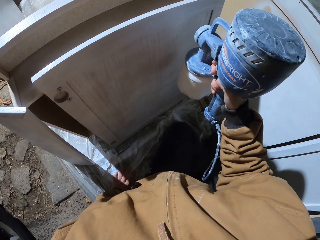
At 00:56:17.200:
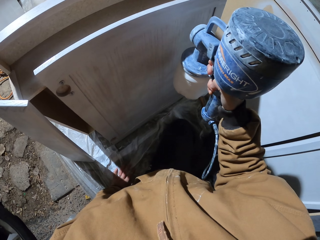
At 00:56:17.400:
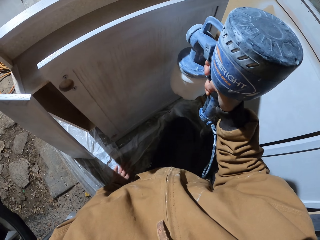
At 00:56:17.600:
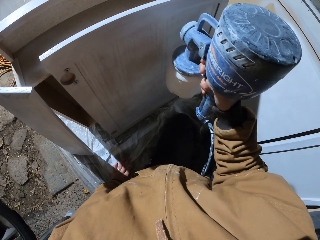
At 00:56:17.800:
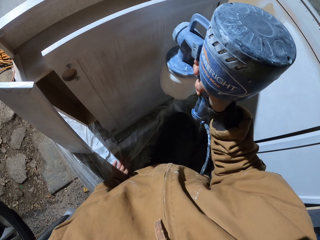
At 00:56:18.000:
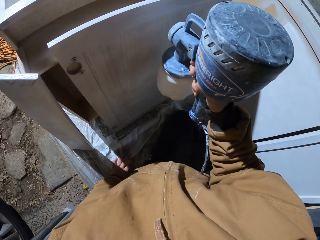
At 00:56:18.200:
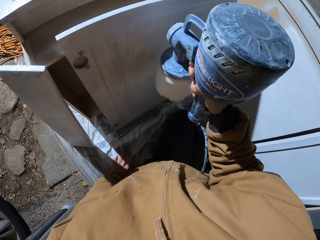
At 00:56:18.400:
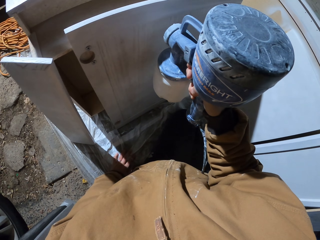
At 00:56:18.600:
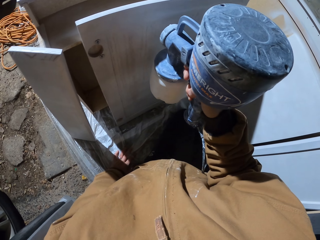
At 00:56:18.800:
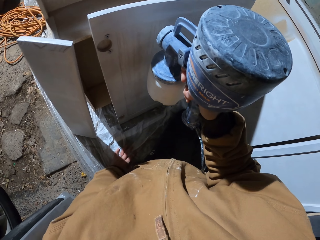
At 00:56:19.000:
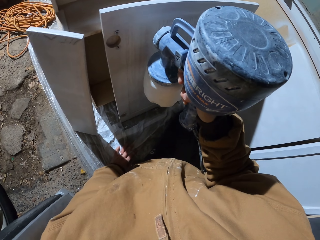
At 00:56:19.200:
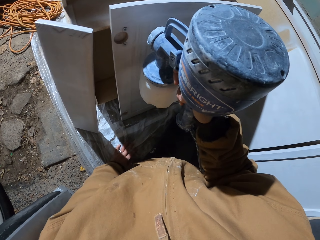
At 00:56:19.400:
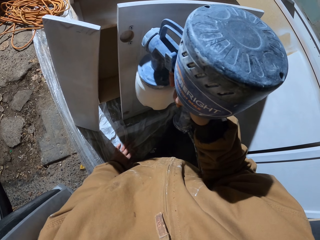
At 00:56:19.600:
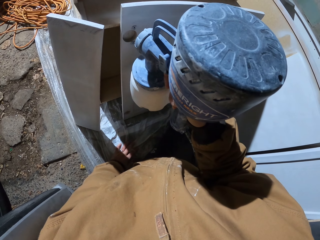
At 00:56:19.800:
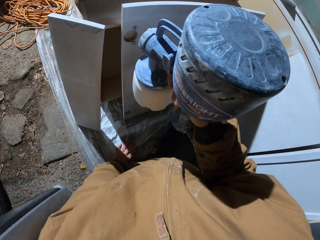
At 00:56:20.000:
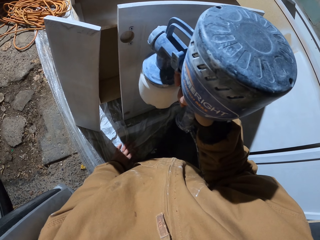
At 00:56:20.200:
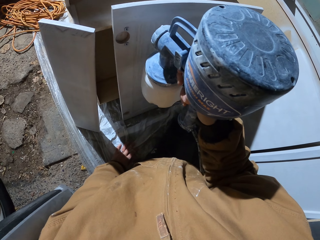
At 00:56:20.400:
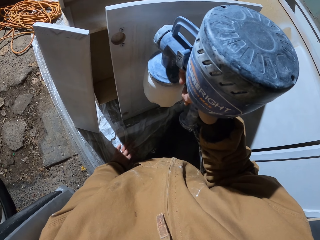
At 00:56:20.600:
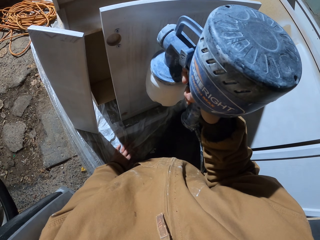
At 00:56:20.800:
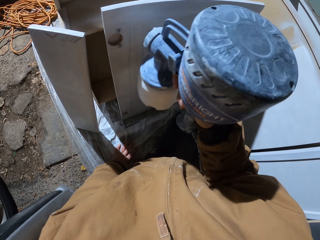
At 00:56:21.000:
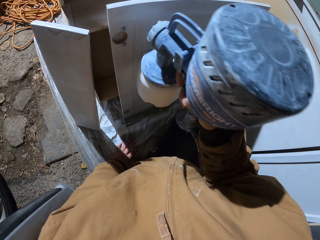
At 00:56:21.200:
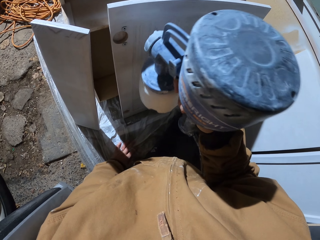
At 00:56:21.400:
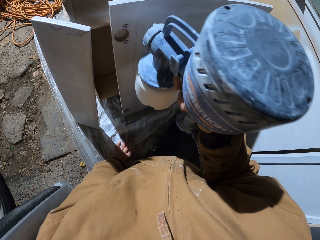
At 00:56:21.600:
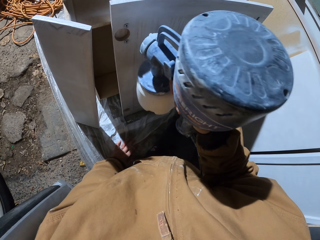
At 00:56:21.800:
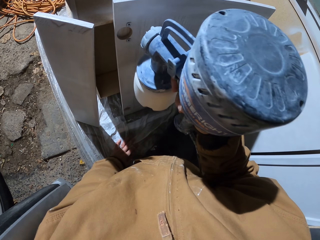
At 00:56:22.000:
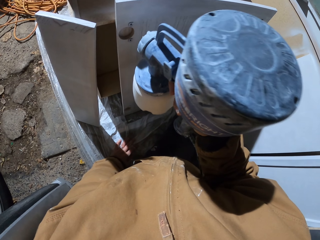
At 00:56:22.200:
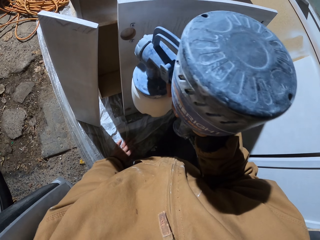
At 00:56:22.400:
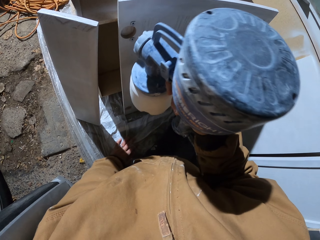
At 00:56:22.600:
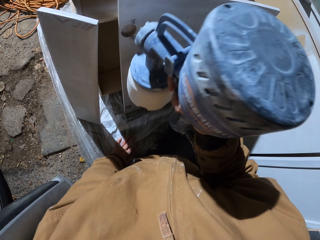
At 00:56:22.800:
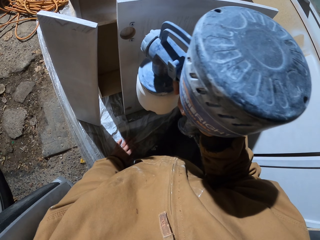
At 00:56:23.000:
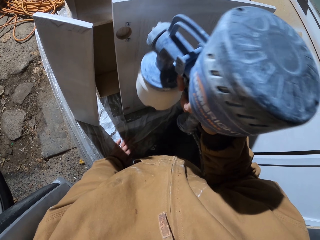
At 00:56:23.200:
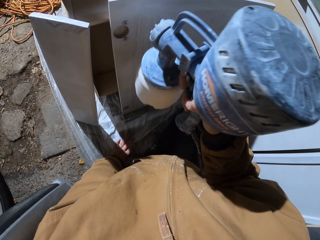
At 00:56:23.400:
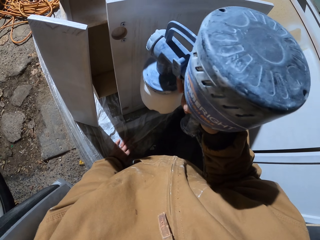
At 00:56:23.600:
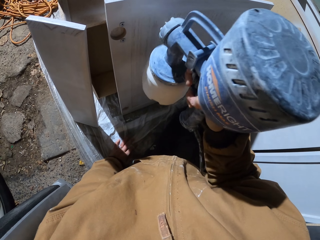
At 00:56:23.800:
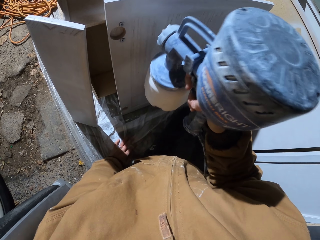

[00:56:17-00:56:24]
The camera wearer sprays the wood.

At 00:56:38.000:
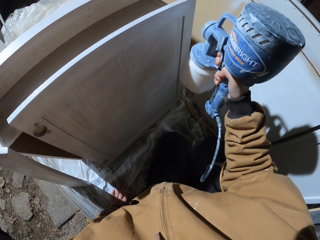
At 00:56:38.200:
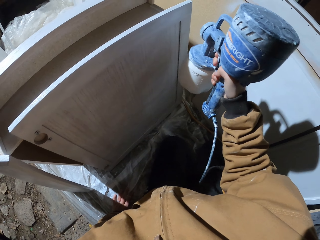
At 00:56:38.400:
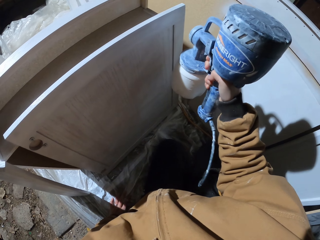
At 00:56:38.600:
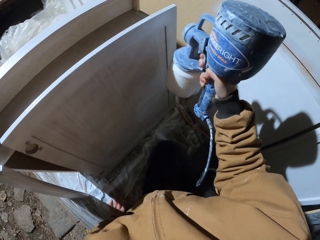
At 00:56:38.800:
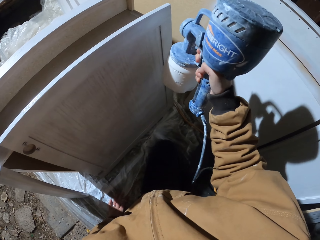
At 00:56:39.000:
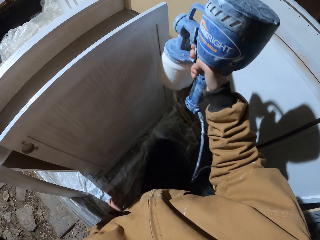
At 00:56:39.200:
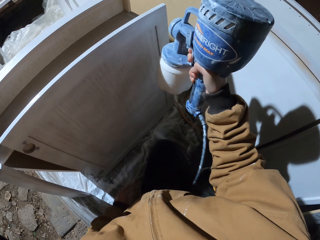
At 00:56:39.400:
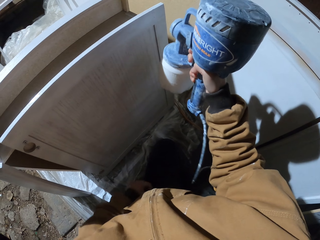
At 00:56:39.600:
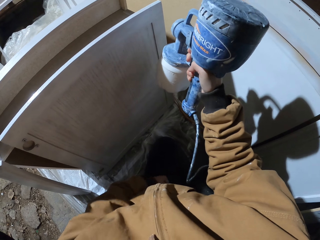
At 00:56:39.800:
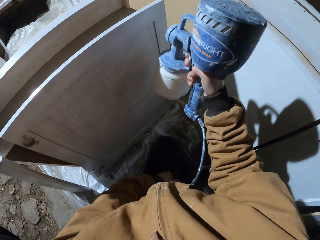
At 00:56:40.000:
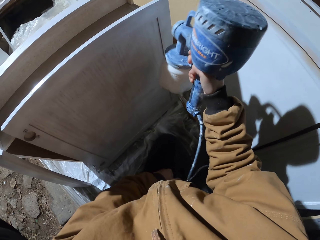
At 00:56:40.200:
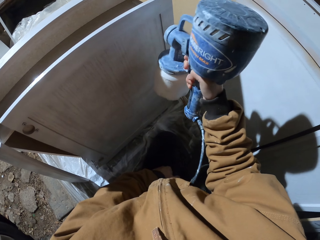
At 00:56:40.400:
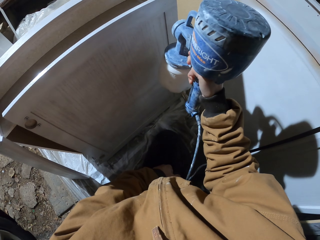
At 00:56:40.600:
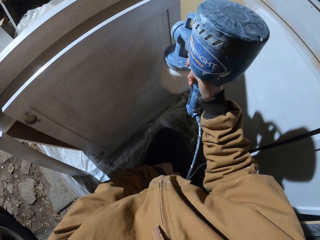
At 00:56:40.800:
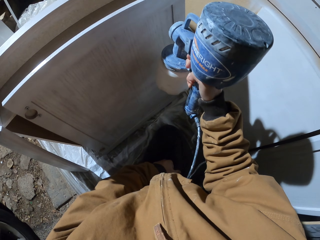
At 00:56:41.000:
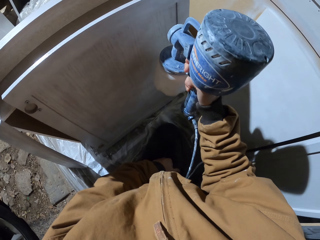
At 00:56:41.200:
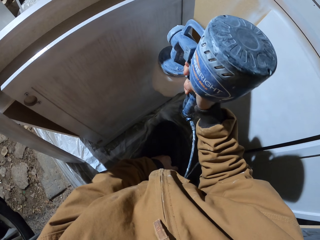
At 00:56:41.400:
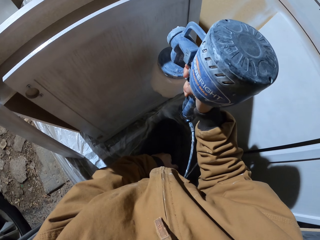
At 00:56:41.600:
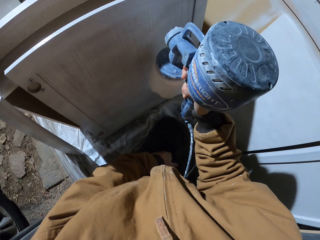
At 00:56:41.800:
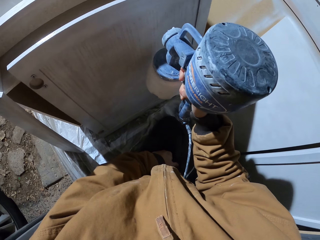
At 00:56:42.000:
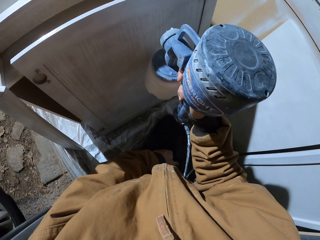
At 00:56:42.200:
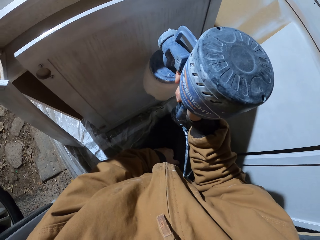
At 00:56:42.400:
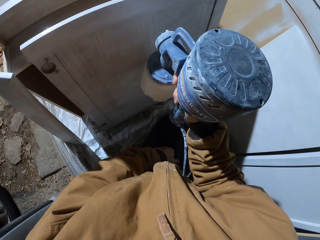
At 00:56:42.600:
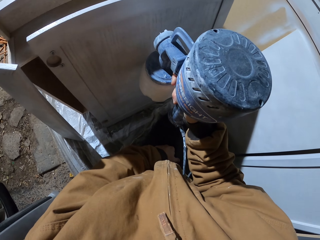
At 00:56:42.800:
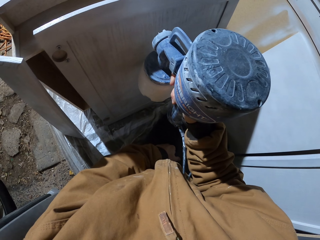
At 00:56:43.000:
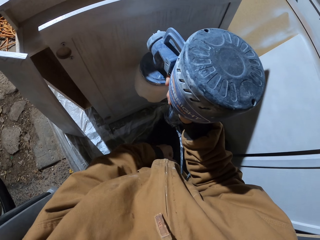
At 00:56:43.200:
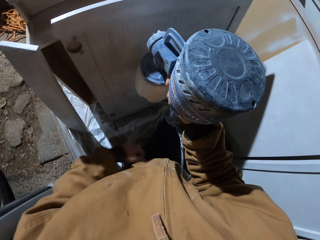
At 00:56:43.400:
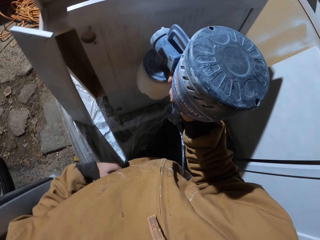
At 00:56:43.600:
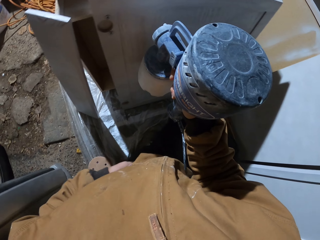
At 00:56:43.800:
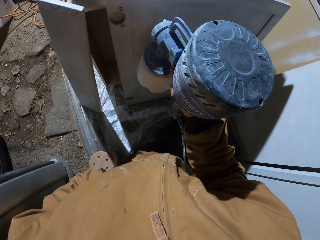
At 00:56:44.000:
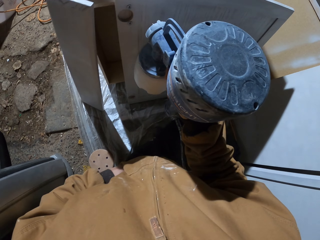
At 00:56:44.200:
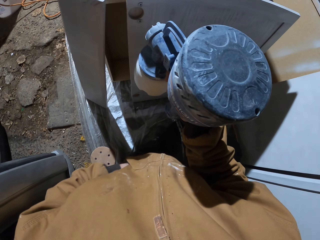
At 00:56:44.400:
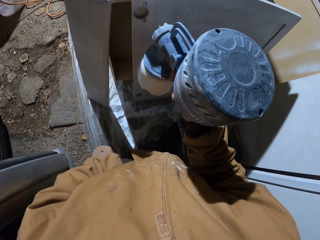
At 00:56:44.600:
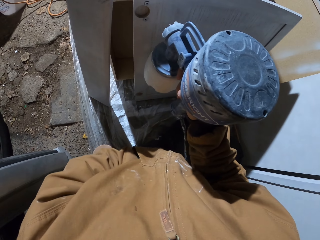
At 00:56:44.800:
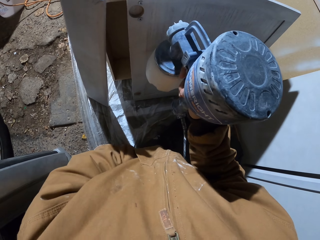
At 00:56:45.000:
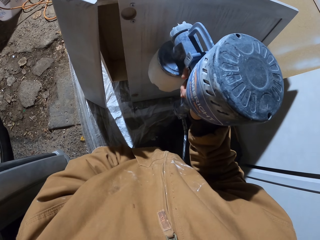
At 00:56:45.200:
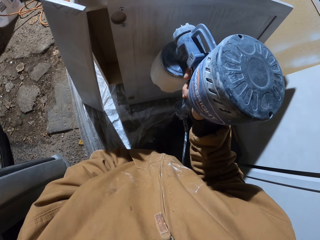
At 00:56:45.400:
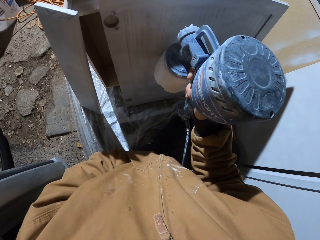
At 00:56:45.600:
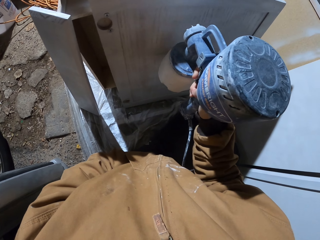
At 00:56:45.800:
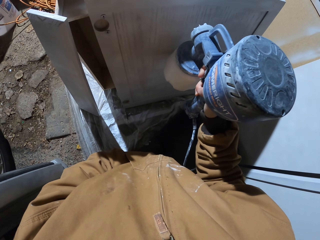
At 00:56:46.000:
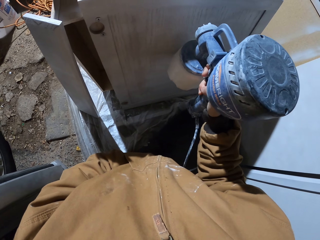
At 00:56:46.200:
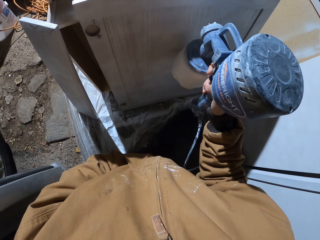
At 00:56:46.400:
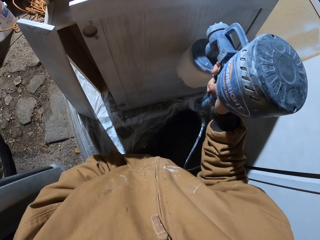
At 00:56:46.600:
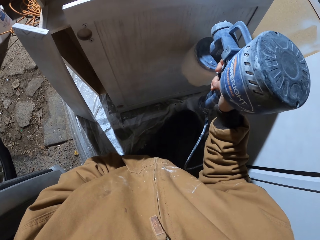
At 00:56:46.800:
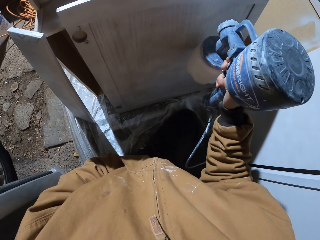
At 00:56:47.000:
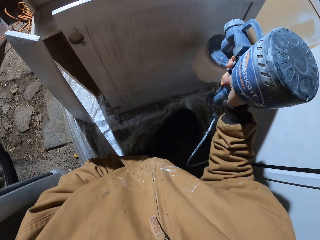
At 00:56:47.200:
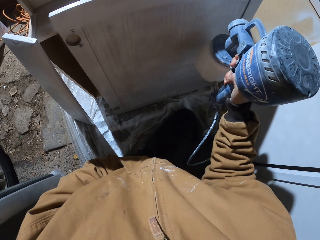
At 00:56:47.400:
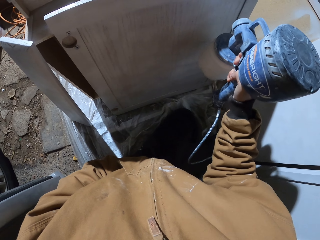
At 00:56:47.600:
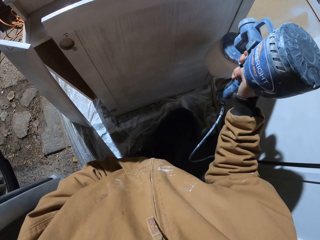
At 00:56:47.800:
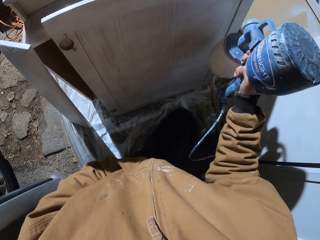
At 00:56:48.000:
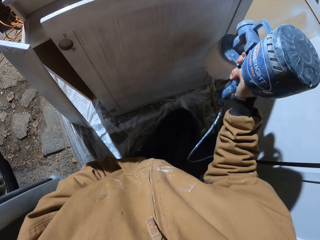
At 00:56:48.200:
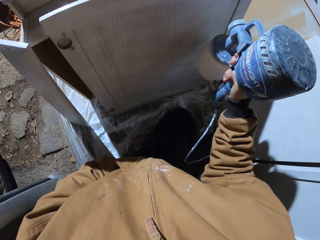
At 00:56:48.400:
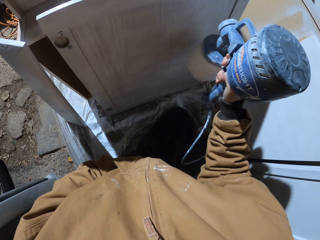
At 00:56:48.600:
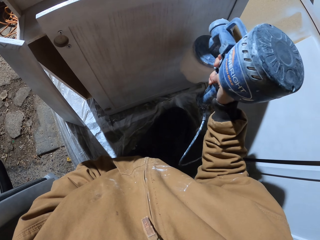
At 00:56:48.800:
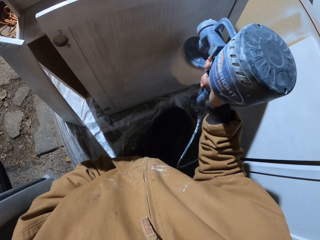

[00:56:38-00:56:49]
The camera wearer sprays the wood. They move their hands. They spray the wood. They spray the wood again. They pocket.
